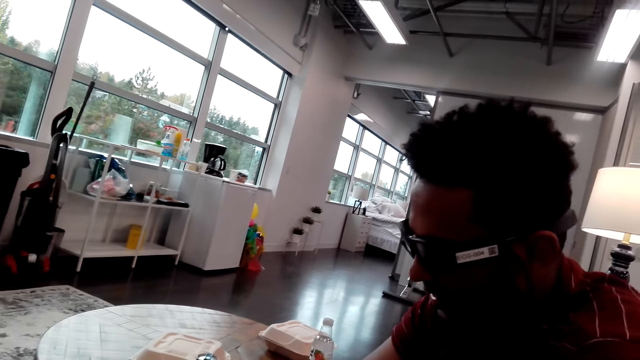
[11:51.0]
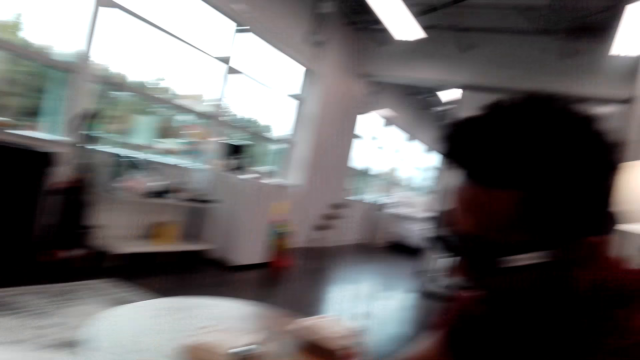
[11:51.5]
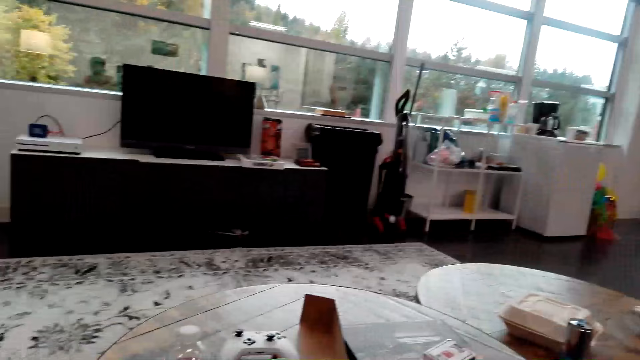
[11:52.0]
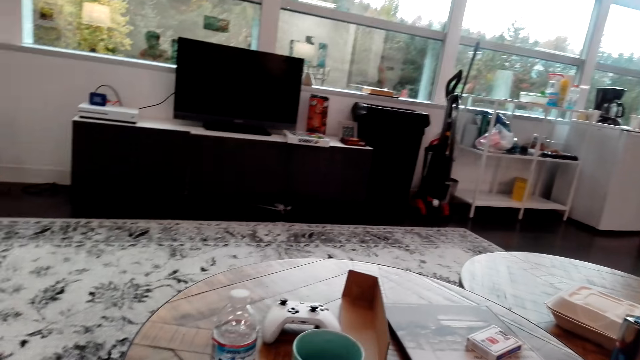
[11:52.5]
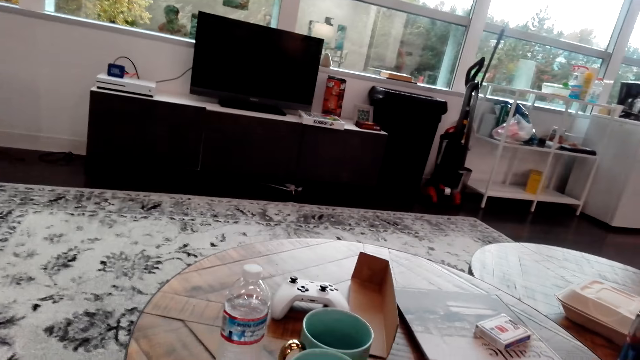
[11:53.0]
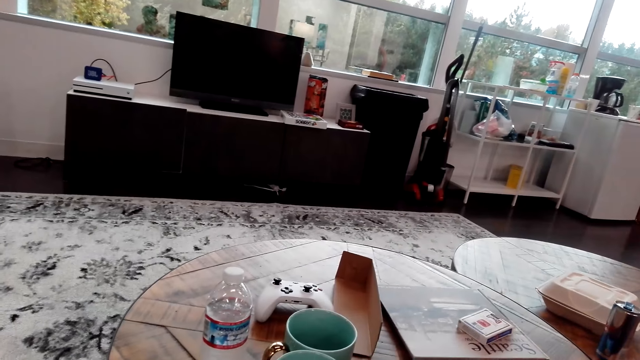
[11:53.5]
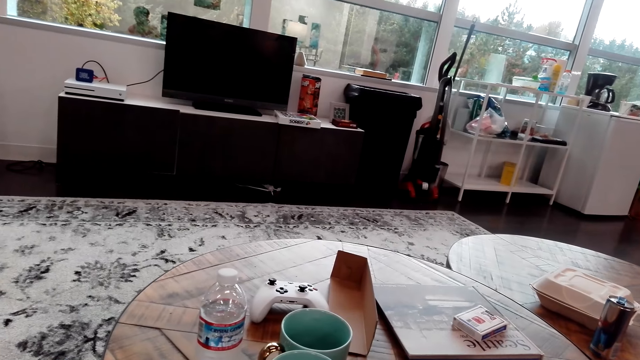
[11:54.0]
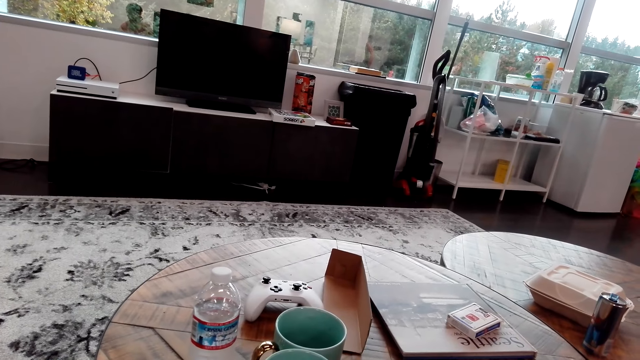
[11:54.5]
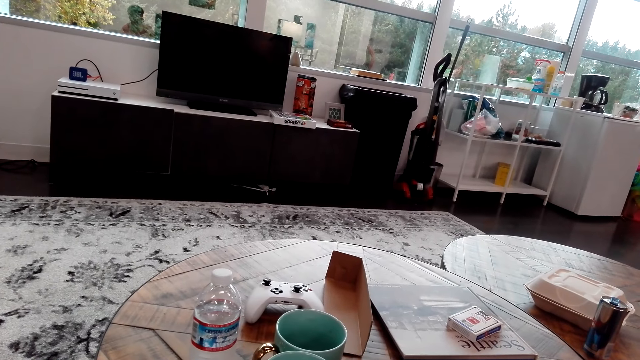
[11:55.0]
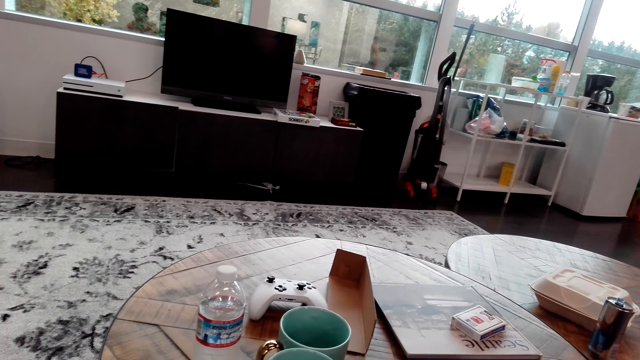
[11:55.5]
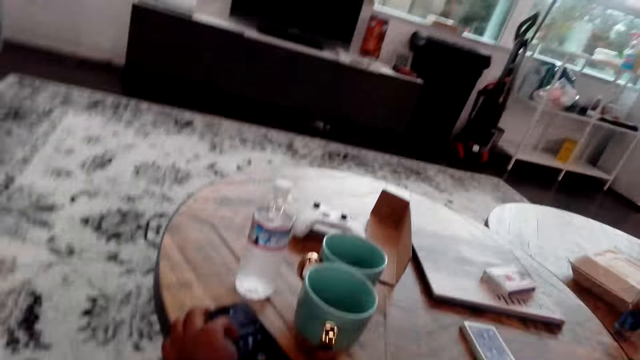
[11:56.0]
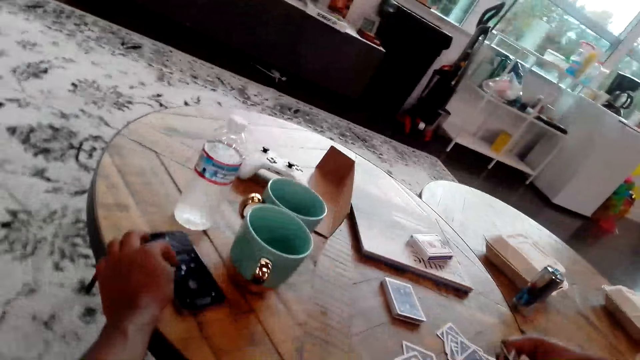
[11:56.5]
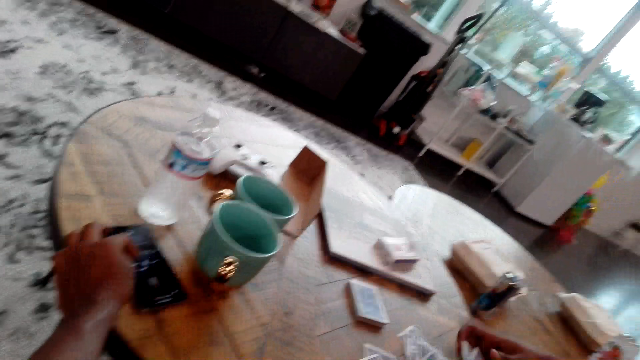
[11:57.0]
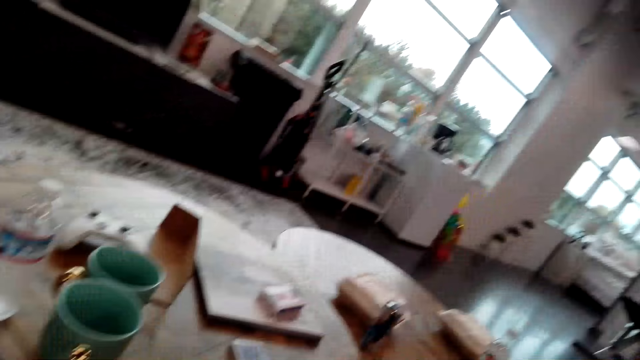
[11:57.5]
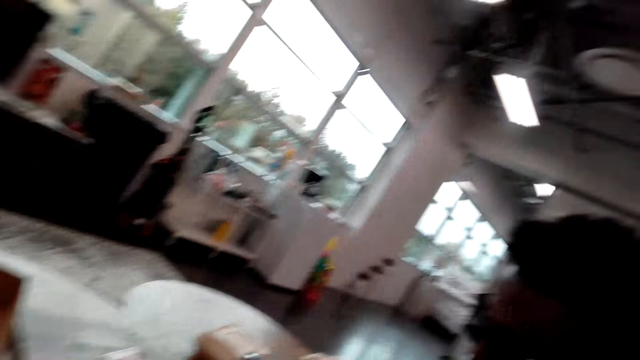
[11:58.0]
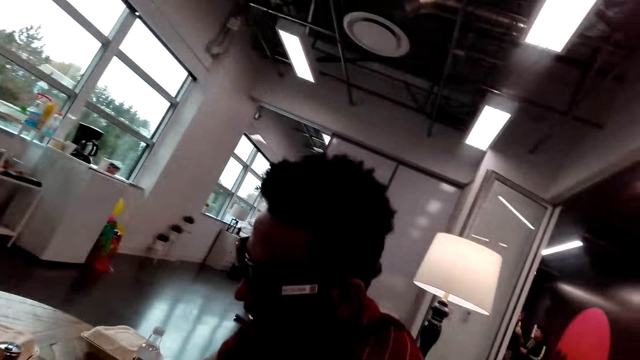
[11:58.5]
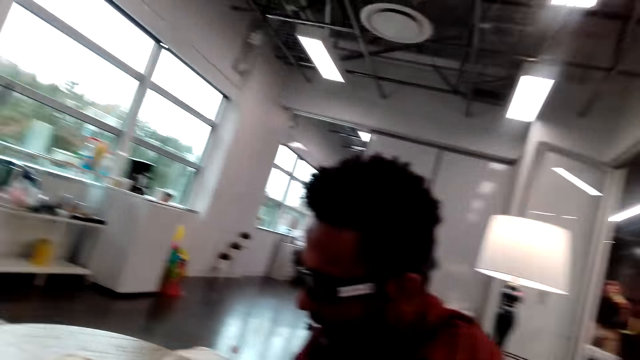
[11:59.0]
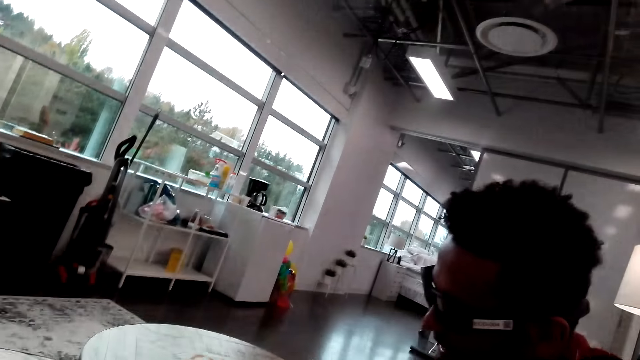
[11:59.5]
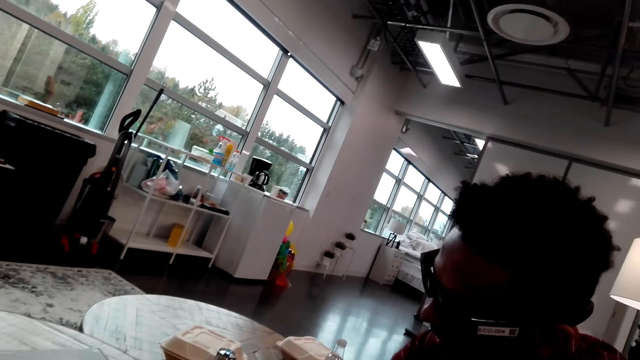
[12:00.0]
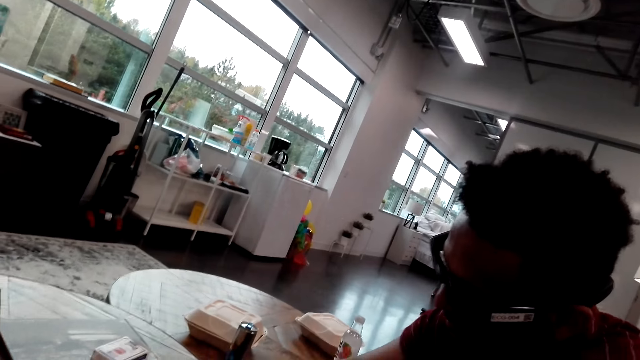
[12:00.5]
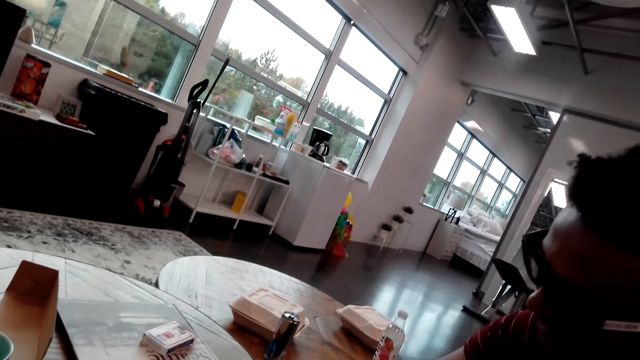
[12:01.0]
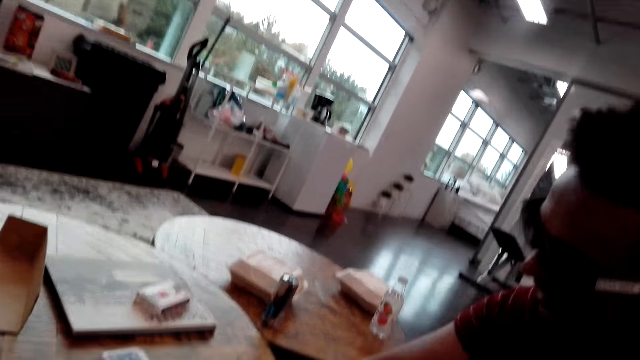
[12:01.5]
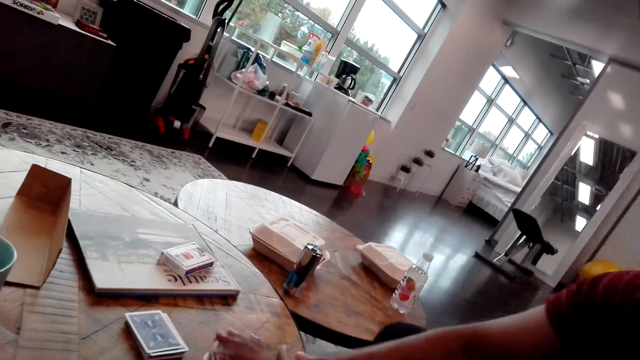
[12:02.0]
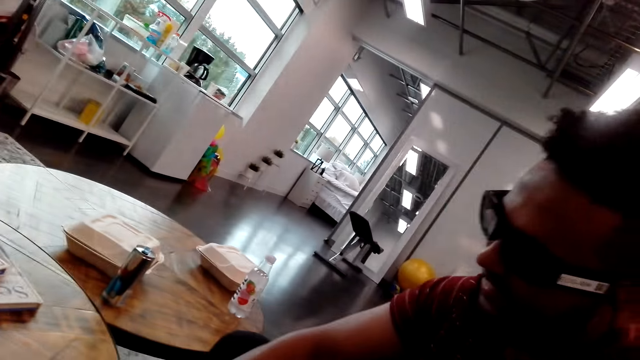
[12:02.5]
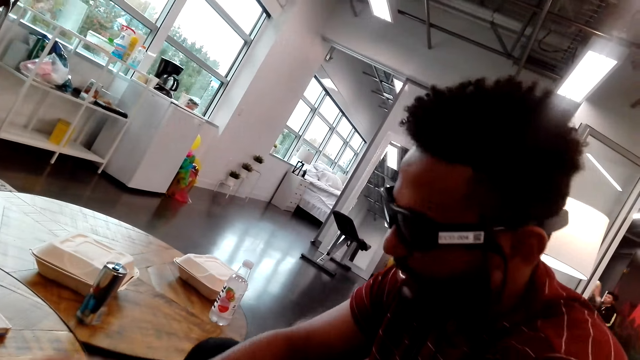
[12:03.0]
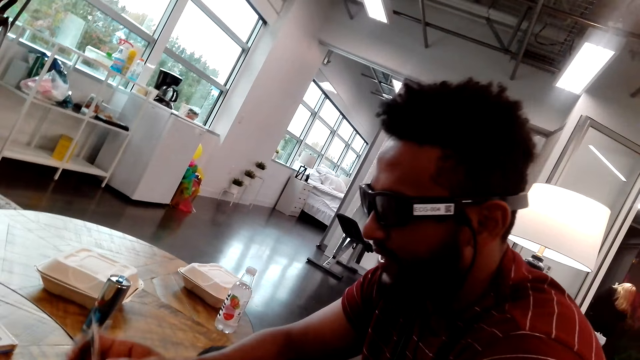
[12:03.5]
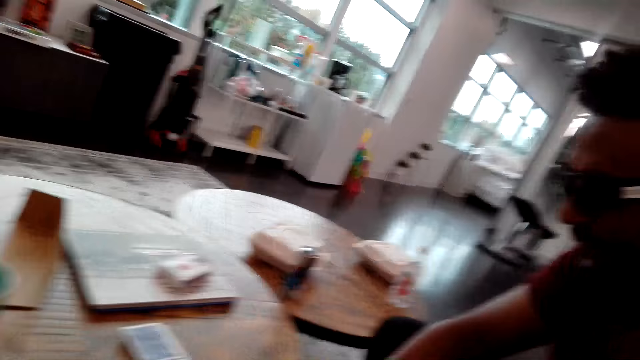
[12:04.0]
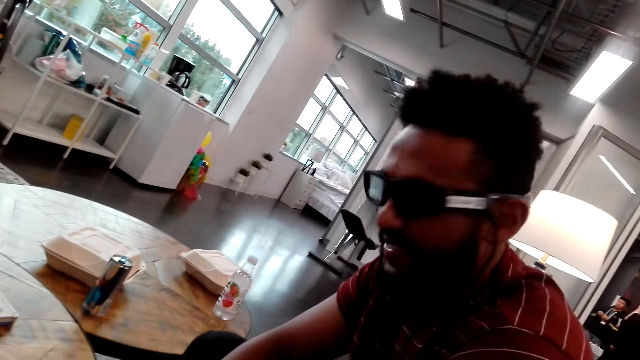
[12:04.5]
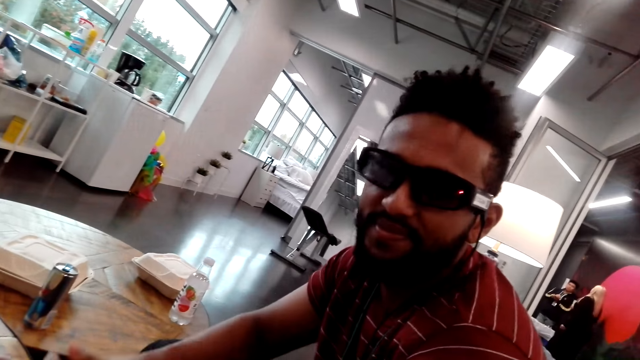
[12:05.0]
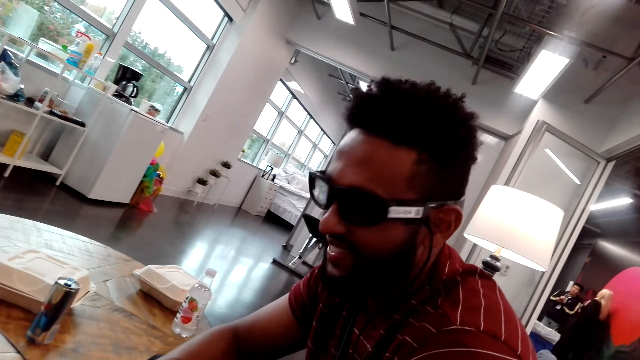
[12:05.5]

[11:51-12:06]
The camera wearer looks around. They touch the phone. They look at a person. The person touches the cards.

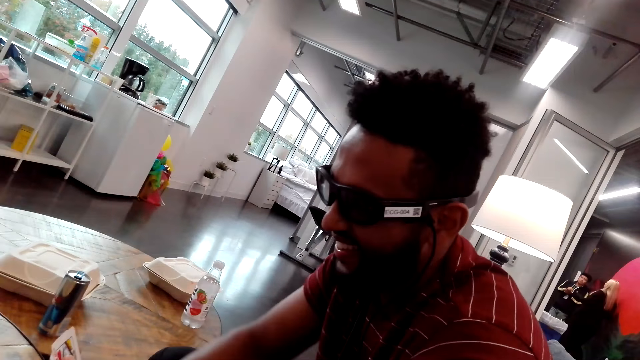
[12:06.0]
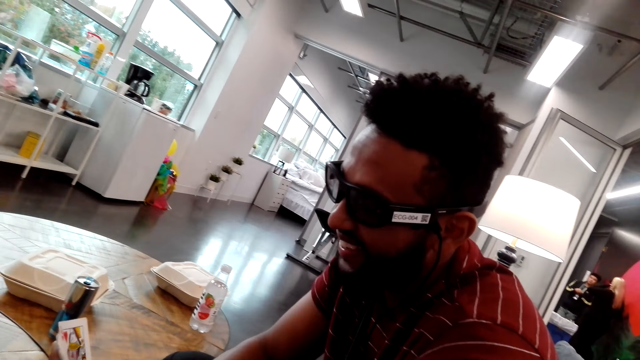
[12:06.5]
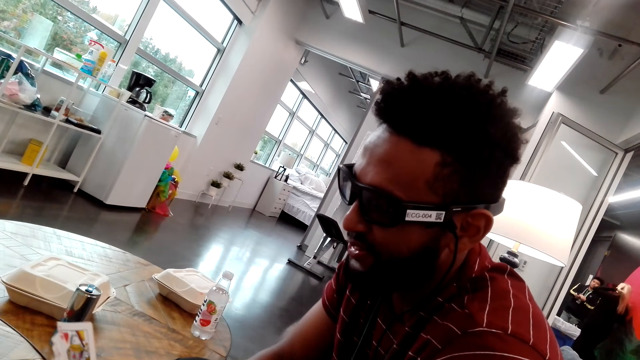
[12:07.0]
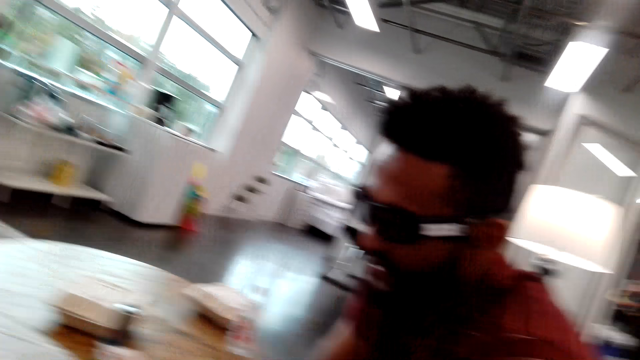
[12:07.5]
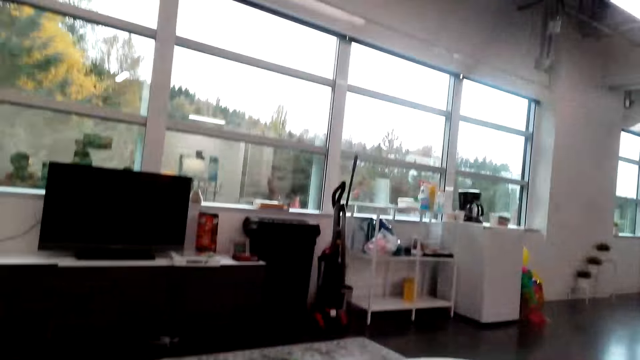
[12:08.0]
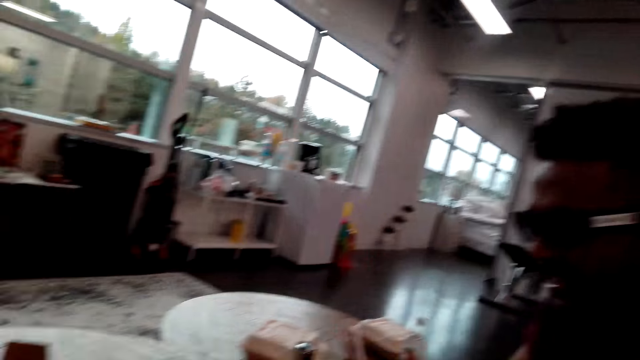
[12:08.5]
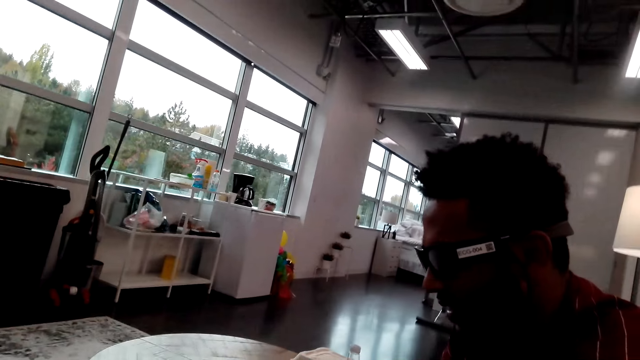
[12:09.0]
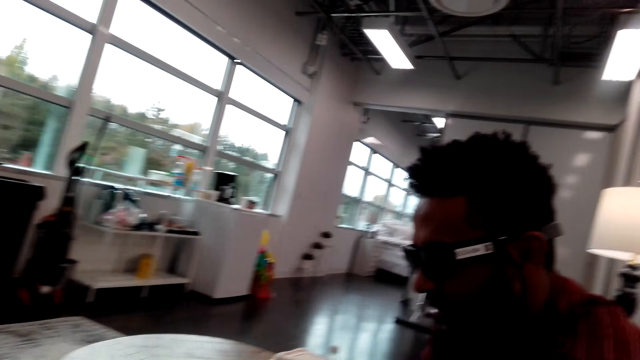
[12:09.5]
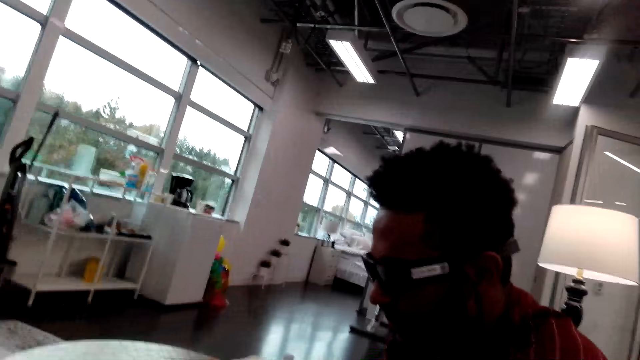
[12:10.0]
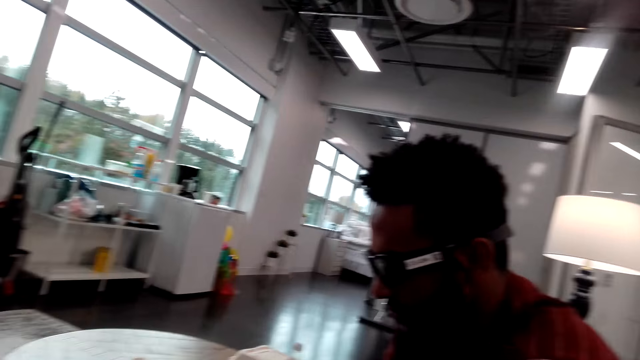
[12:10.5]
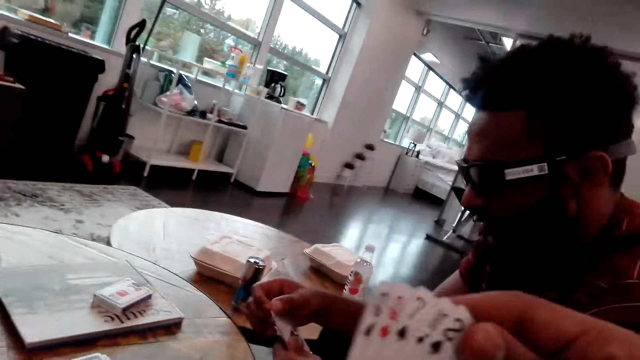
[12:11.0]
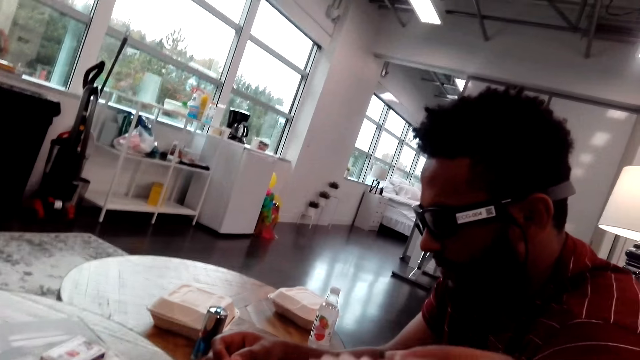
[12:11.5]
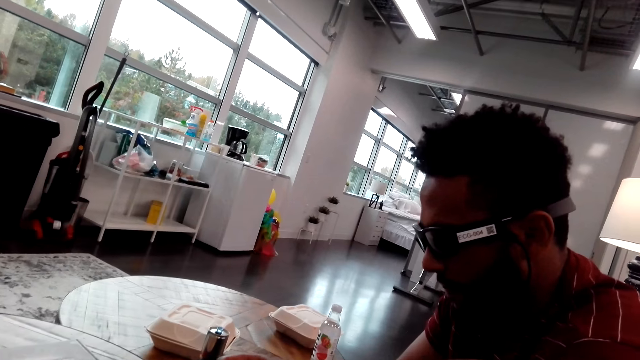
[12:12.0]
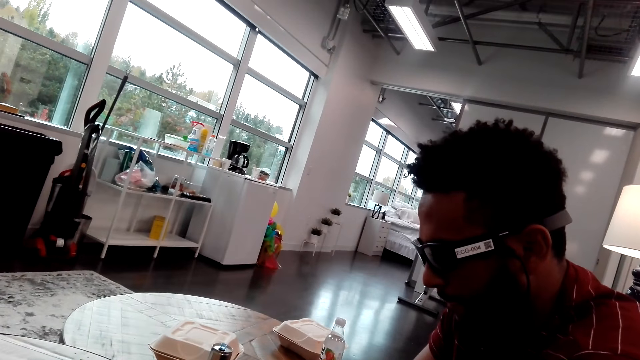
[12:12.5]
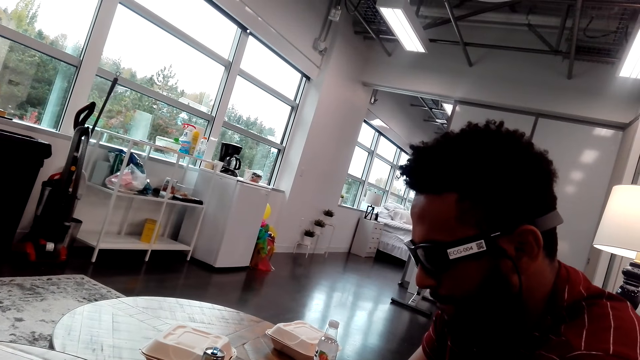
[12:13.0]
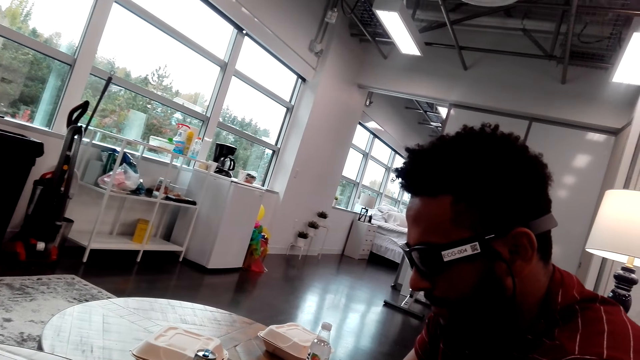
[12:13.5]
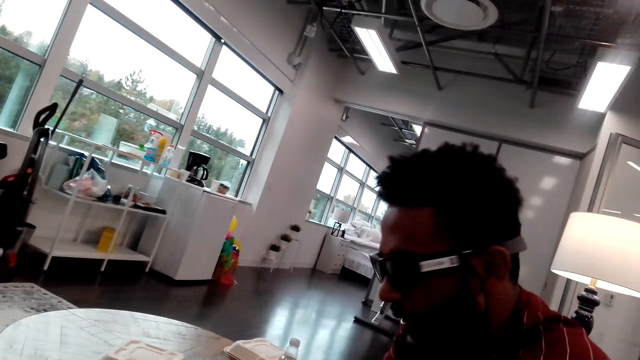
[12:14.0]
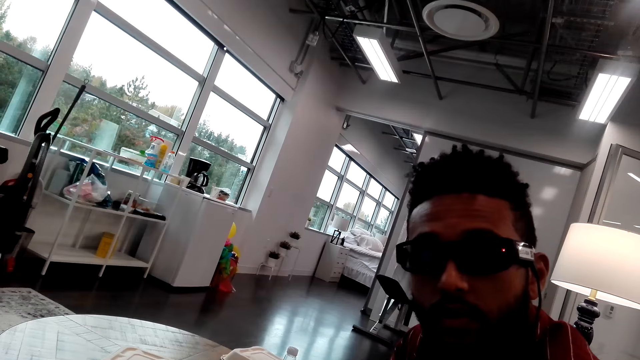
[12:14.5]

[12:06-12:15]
The camera wearer touches the cards.
